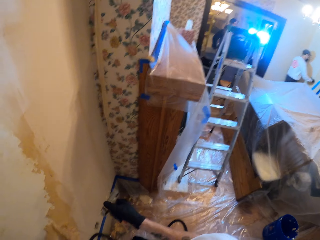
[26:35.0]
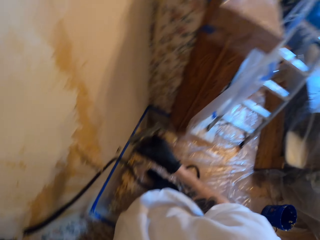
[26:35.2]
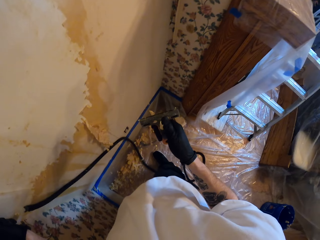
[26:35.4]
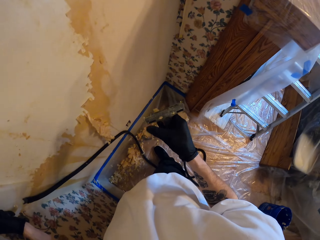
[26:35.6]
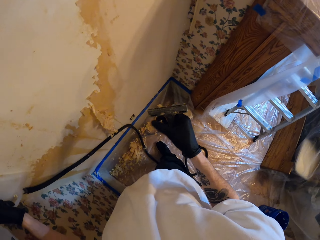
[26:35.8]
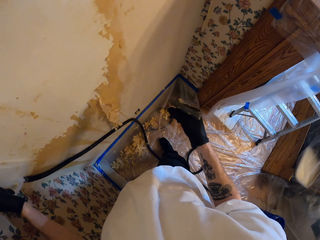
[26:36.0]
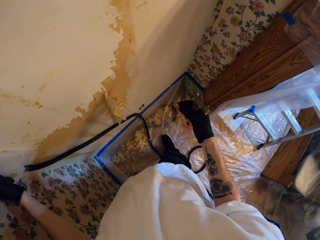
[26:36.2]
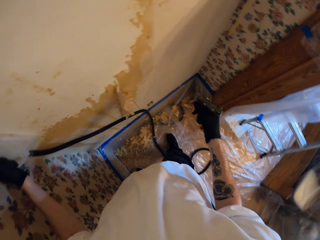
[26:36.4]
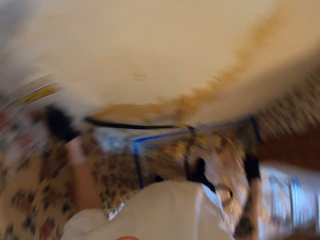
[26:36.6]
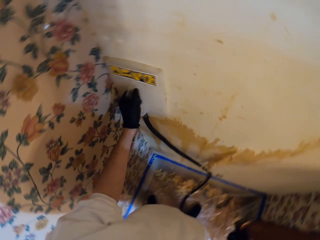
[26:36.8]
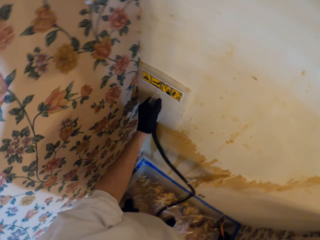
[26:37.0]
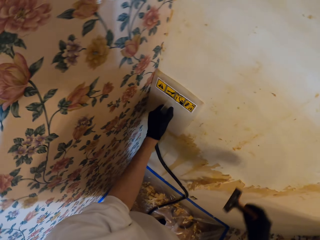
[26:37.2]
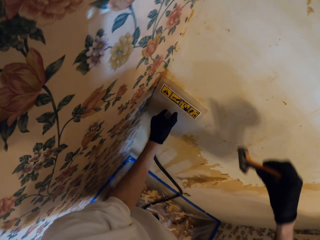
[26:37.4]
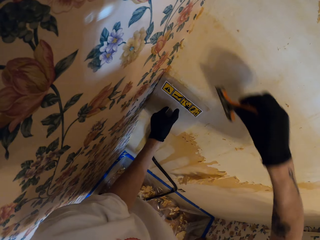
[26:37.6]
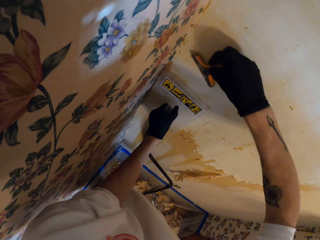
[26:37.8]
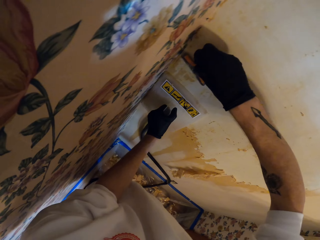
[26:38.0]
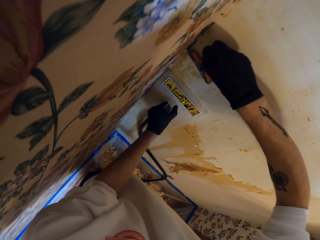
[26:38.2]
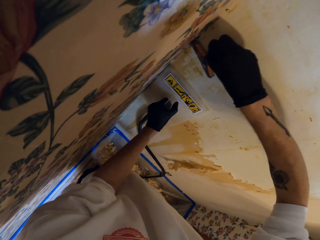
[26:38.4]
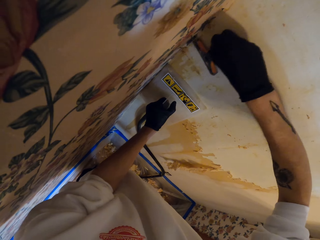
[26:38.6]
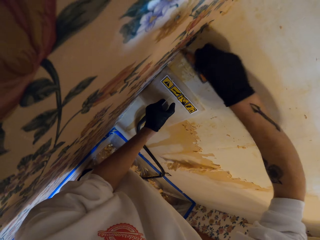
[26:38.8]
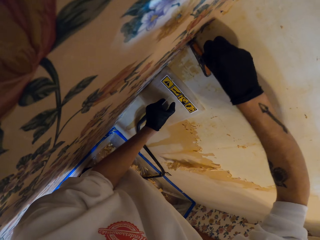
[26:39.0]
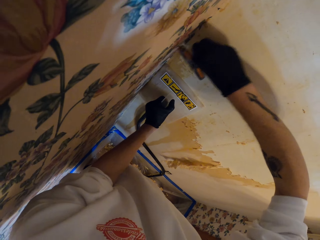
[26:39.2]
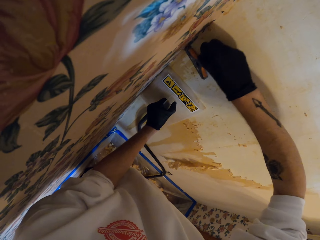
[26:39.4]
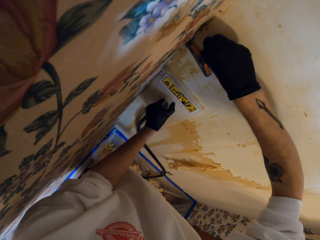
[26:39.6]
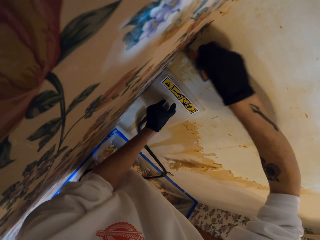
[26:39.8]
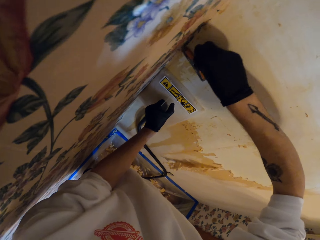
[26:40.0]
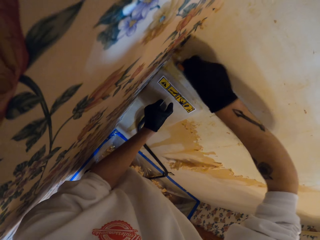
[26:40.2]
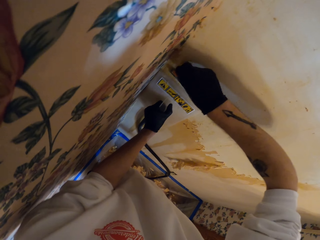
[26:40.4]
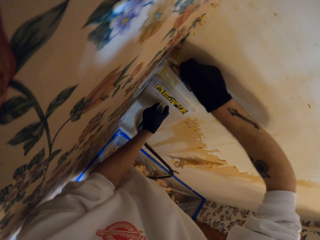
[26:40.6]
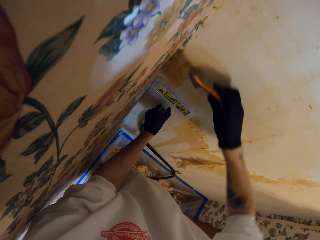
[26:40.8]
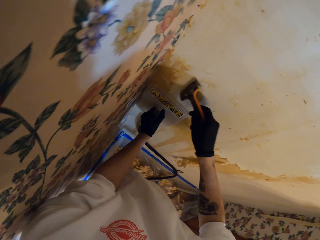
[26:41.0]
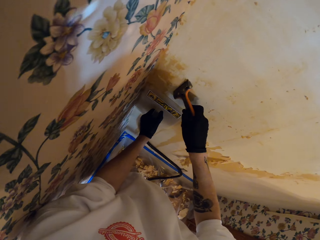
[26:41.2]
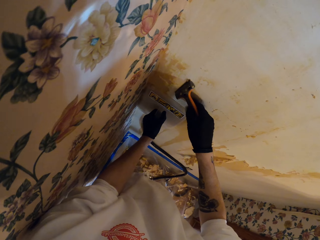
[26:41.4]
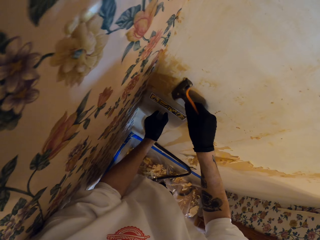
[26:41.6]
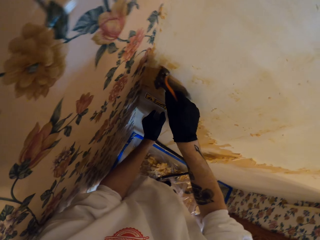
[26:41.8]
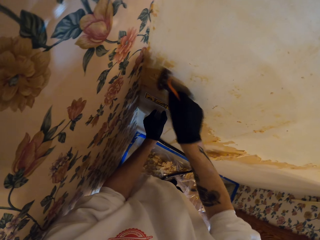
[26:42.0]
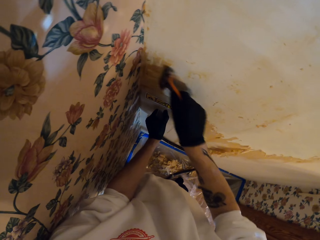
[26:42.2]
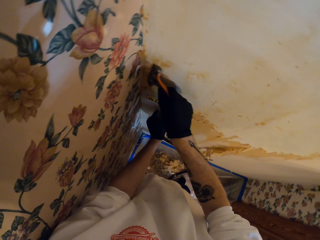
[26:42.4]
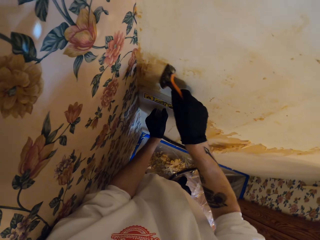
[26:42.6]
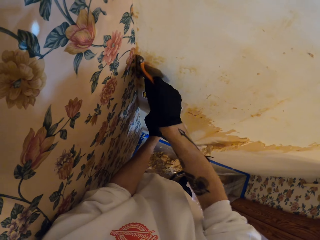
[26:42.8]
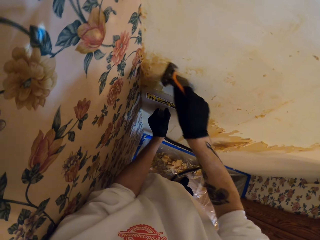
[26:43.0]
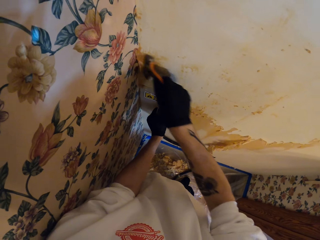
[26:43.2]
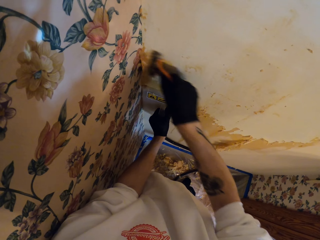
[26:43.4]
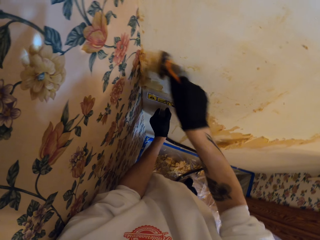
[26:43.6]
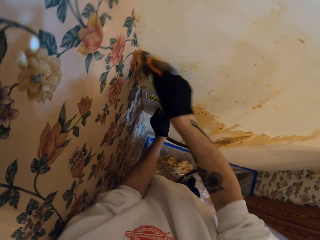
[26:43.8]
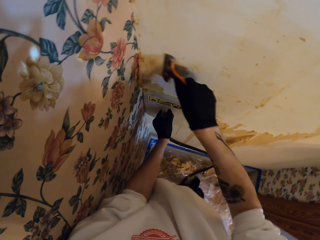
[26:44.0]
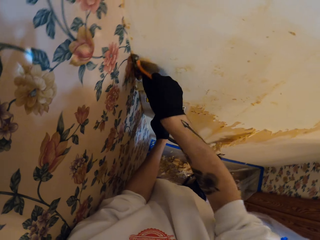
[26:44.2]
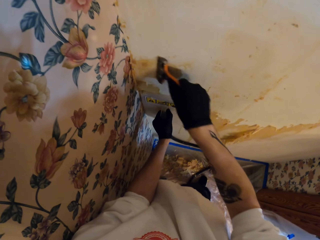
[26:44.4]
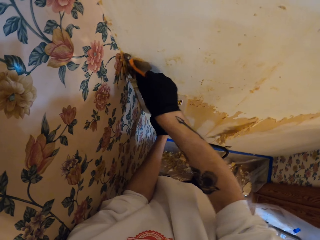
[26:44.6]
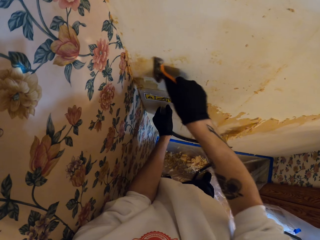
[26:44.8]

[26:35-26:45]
The camera wearer looks around the apartment. They wipe the paint scraper by the finger. They stare at the wall scraper. They stare at the wall. They move the float. They scrape the wallpaper off. They adjust the float. They scrape the wall.

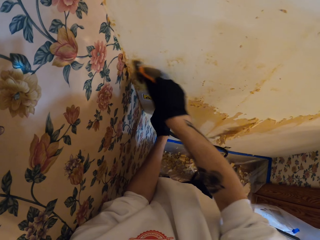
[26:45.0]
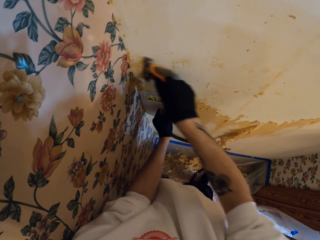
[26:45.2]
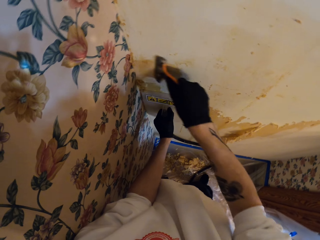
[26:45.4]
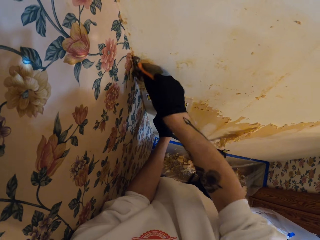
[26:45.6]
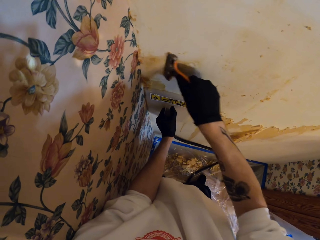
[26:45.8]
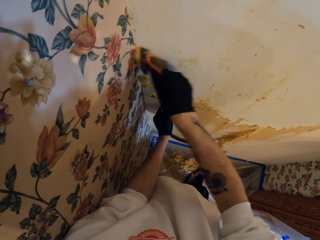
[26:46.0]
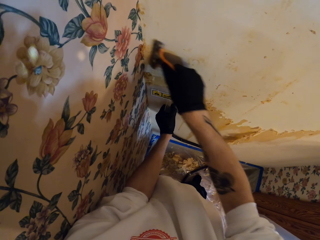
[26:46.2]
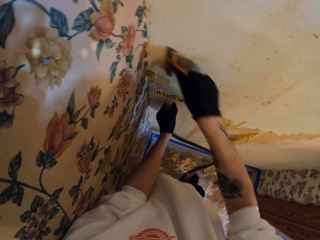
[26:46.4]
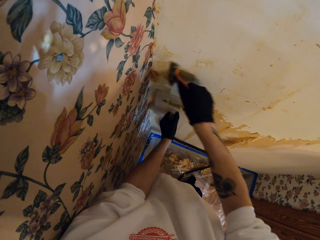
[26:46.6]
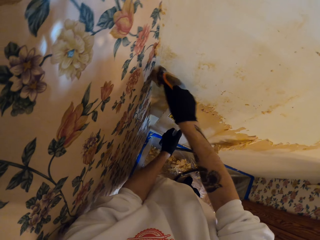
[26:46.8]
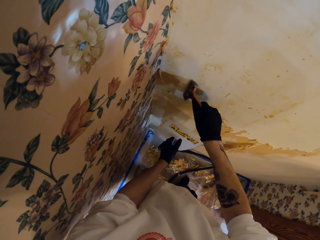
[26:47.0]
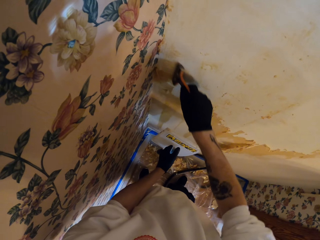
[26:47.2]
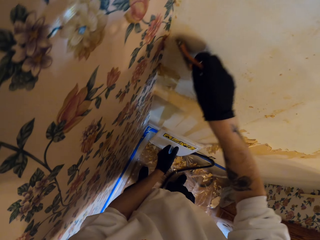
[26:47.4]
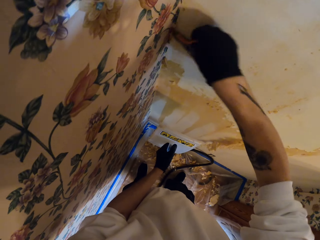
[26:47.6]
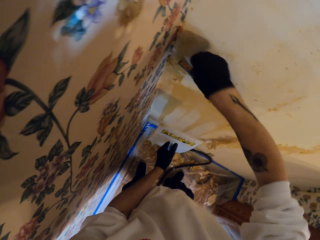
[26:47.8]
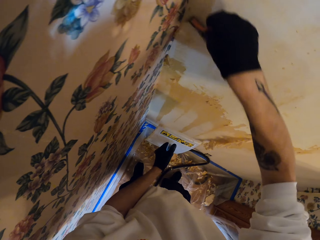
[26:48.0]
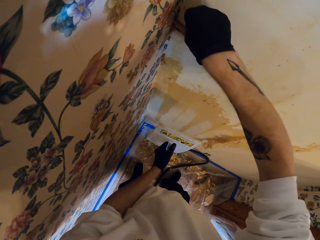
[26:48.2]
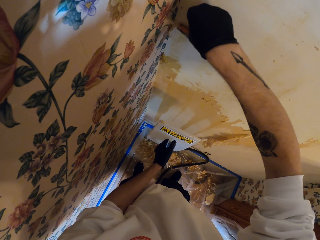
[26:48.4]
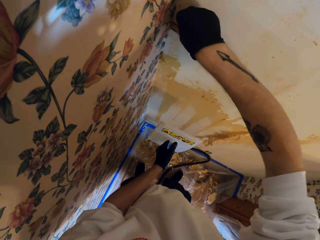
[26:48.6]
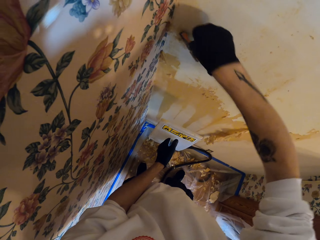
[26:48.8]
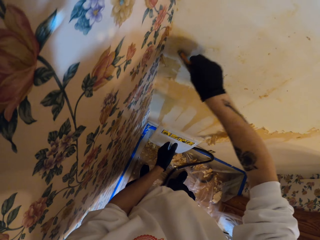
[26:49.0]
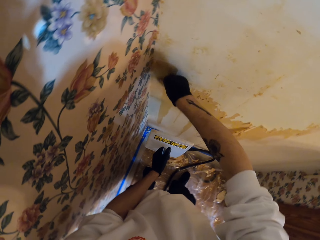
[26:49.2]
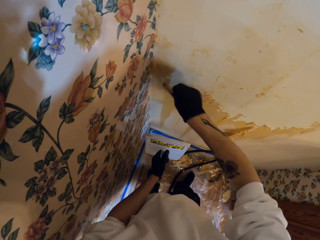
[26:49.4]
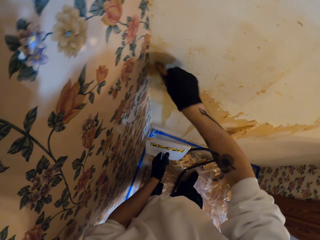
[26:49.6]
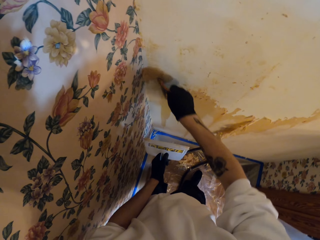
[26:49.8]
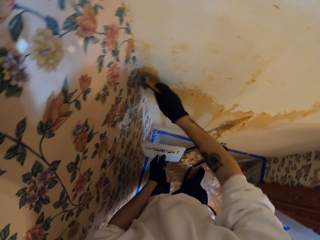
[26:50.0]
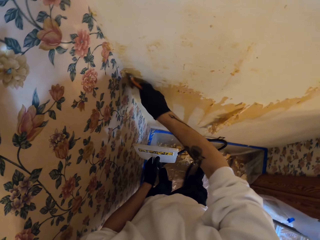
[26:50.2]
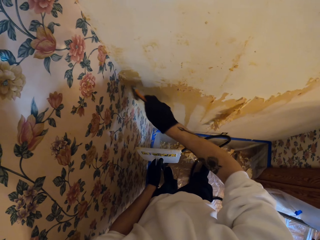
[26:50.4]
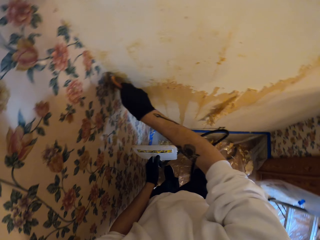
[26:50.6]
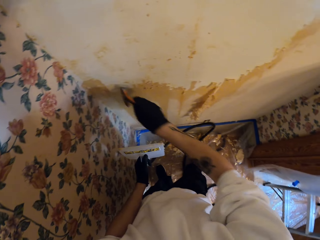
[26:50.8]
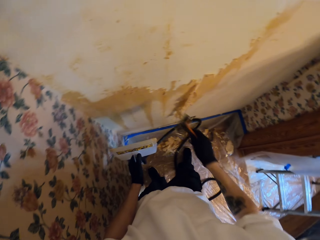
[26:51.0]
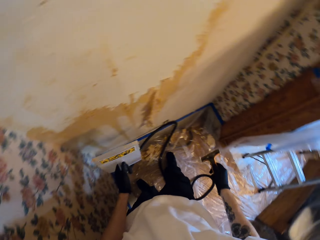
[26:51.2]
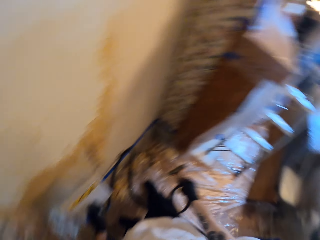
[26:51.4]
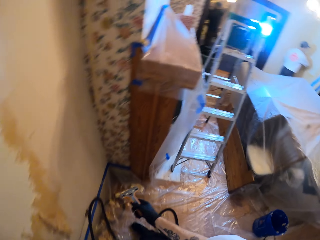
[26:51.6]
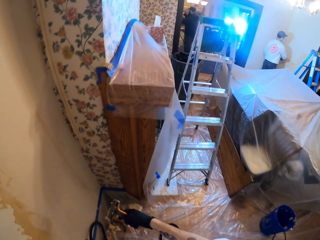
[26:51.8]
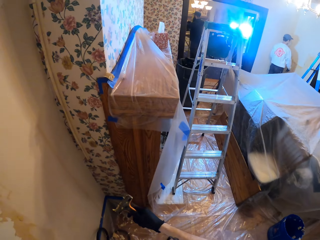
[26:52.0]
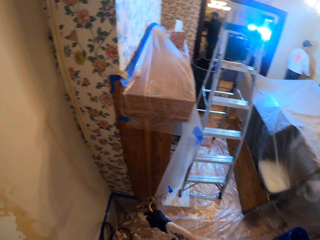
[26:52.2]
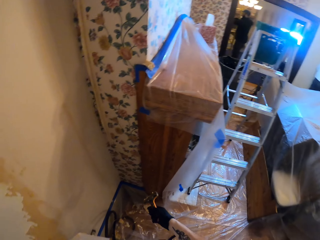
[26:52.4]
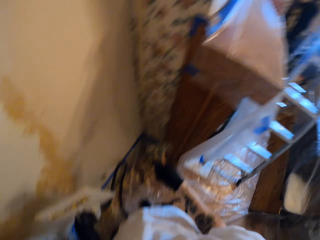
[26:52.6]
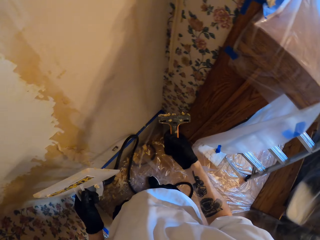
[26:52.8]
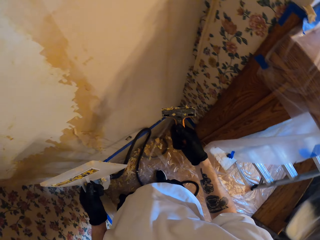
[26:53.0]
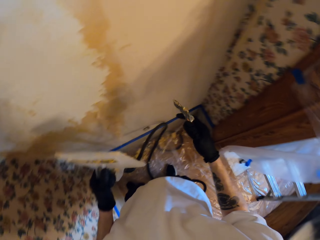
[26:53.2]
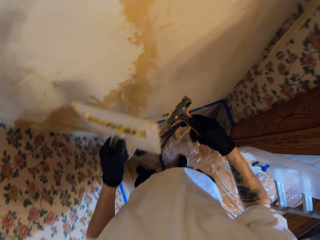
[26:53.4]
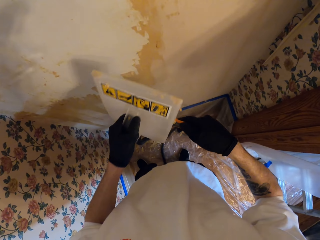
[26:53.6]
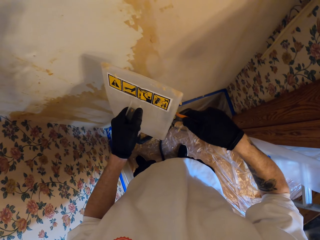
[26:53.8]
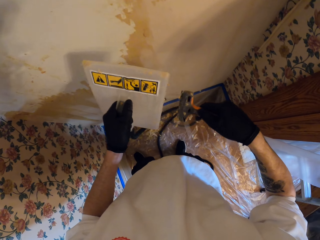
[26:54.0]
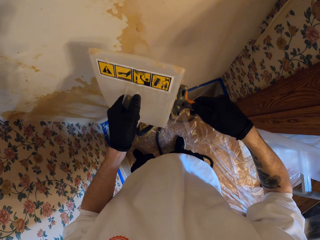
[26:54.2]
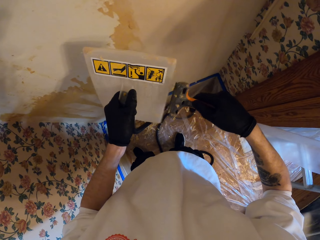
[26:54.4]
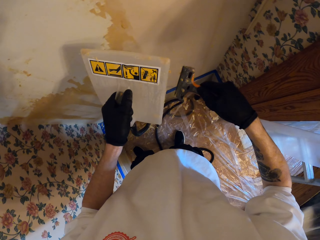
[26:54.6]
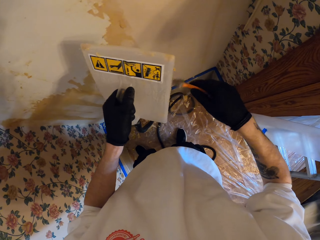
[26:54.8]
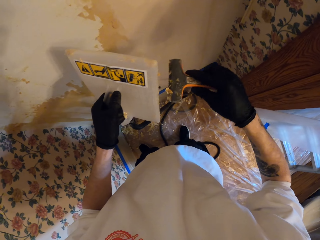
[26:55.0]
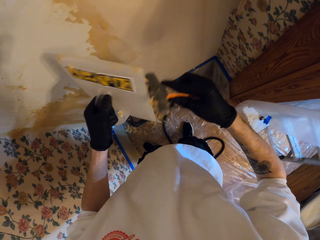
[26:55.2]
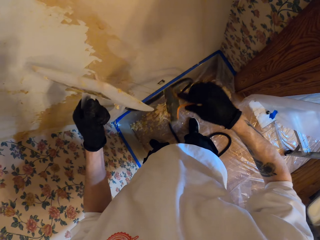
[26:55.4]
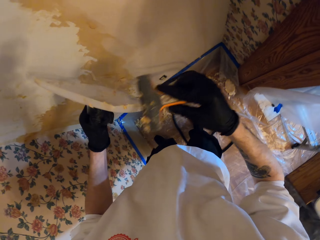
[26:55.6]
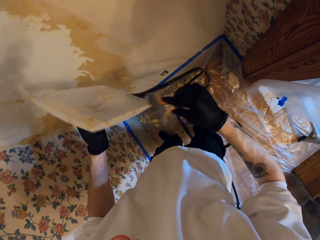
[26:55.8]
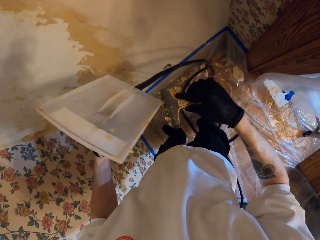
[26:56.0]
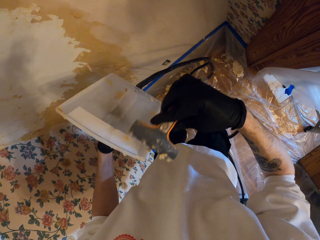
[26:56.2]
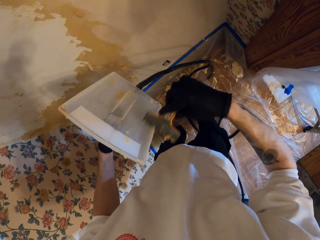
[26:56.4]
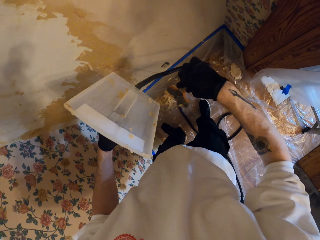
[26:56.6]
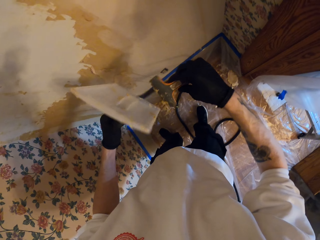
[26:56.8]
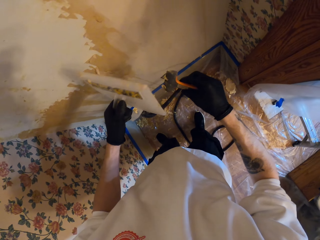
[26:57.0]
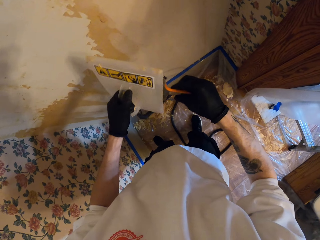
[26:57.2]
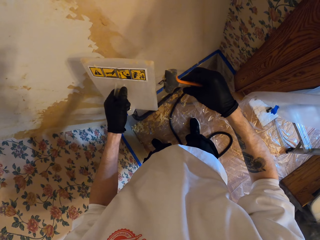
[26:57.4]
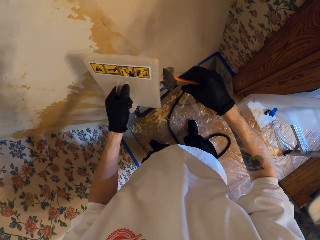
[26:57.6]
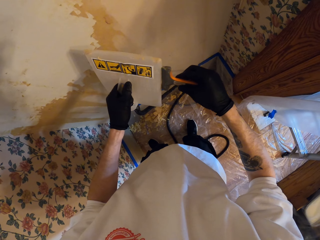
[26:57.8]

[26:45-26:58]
The camera wearer removes the float from the wall. They scrape the wall. They look around the apartment. They stare at the wall scraper. They wipe the paint scraper by the float.
